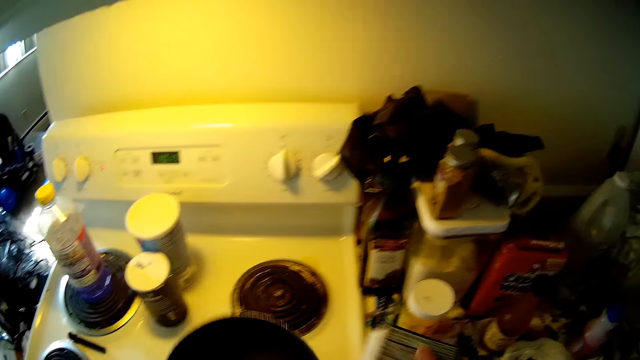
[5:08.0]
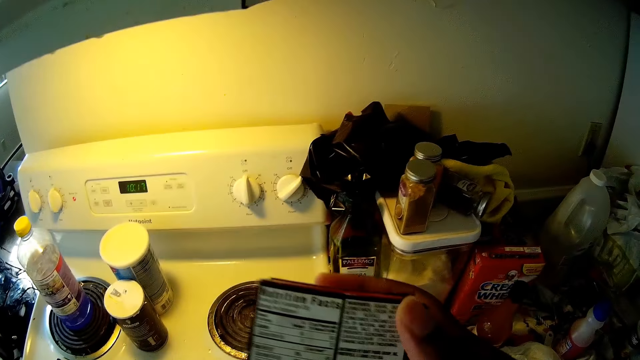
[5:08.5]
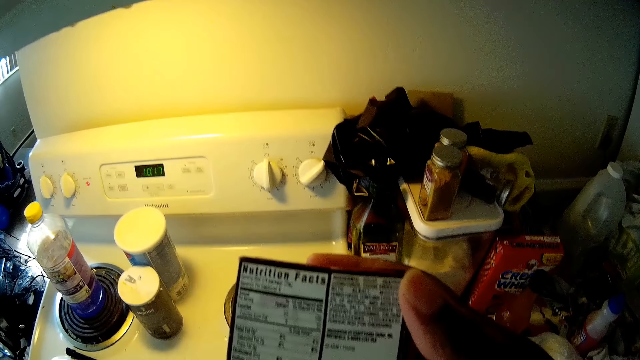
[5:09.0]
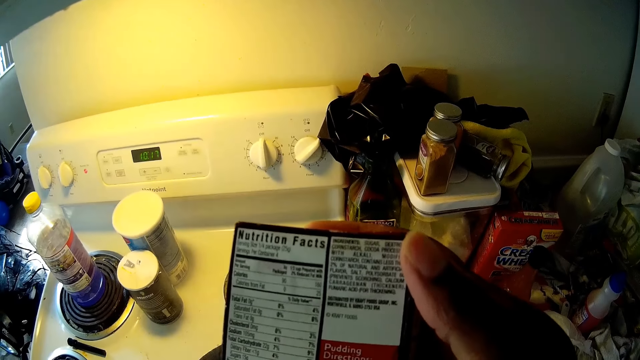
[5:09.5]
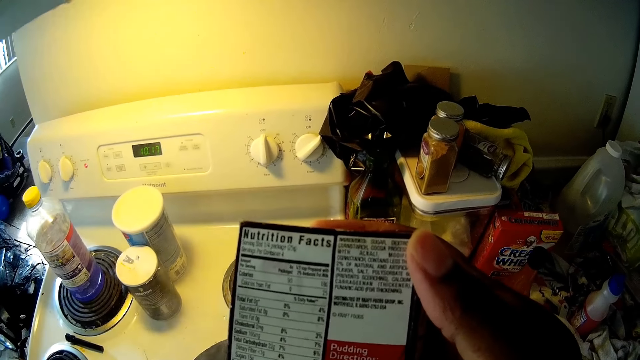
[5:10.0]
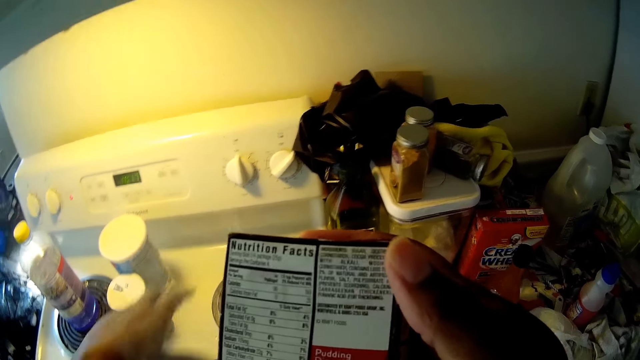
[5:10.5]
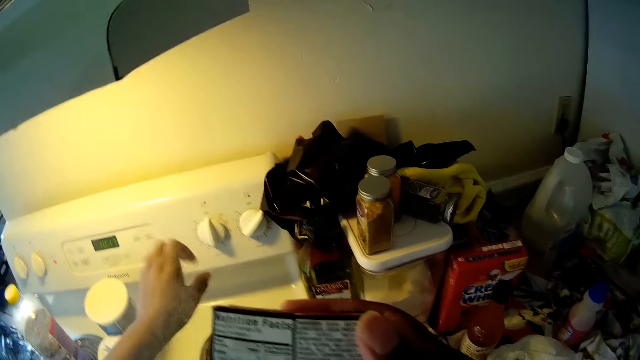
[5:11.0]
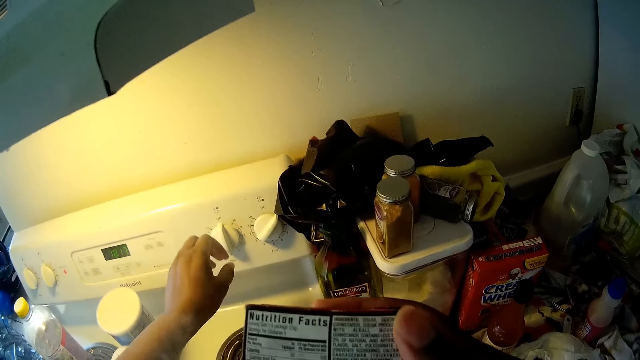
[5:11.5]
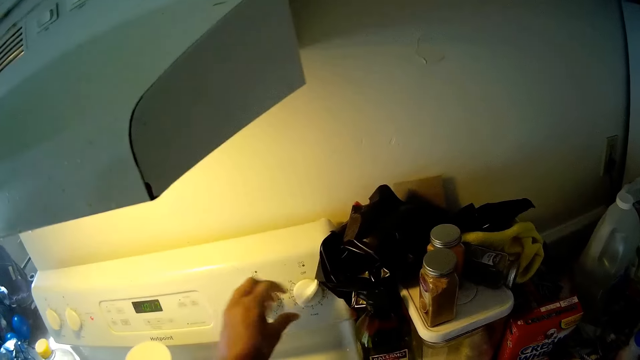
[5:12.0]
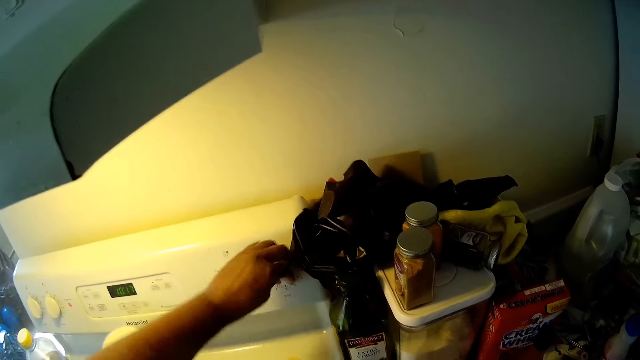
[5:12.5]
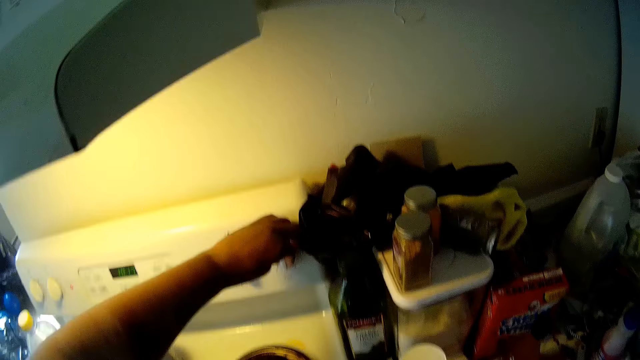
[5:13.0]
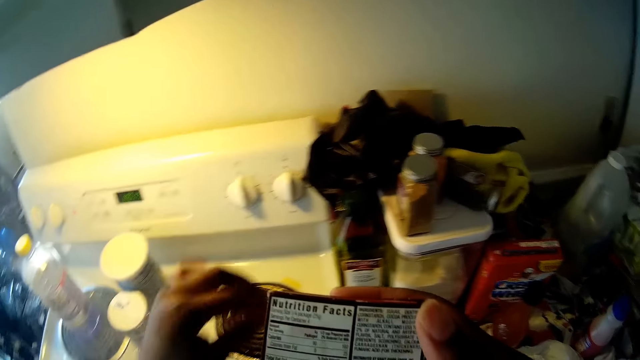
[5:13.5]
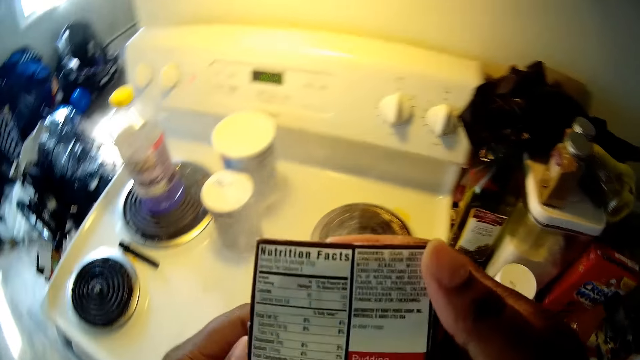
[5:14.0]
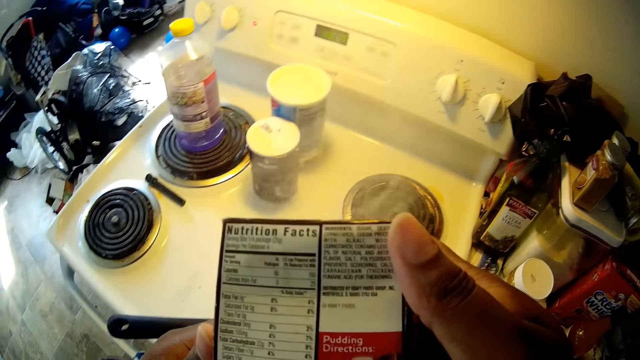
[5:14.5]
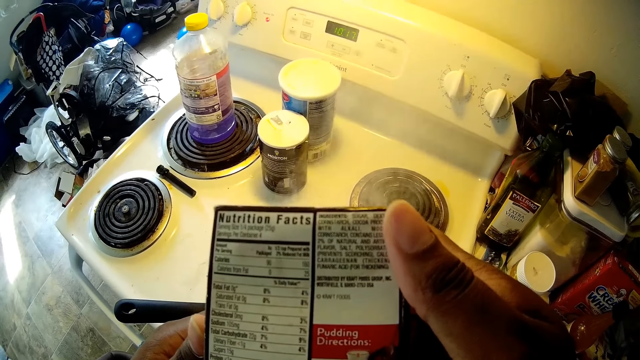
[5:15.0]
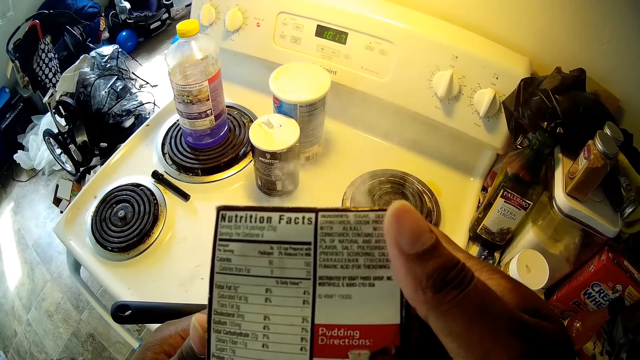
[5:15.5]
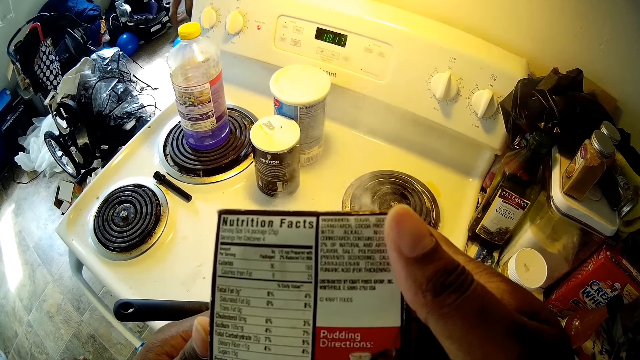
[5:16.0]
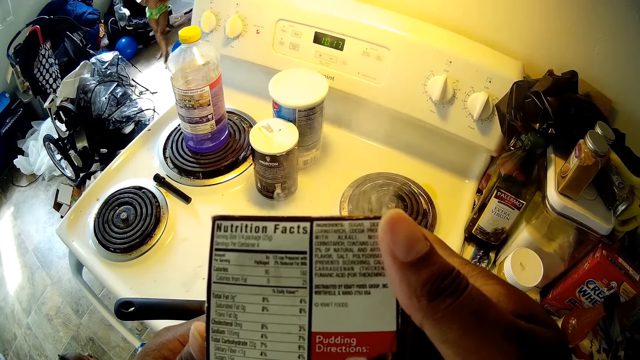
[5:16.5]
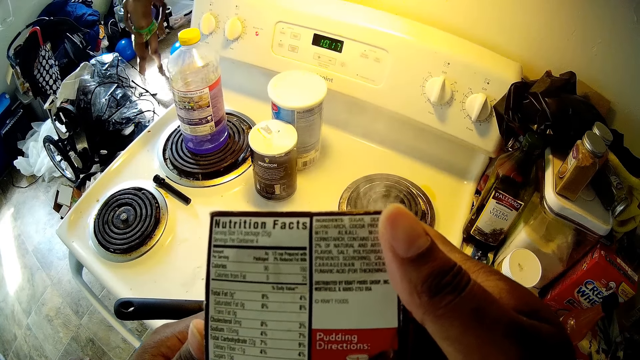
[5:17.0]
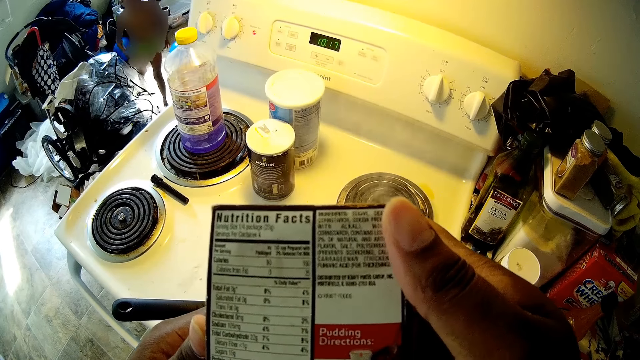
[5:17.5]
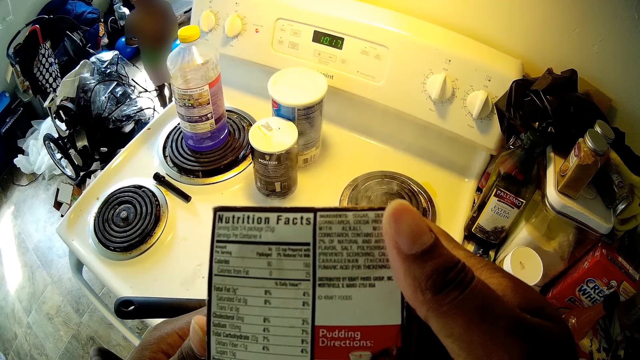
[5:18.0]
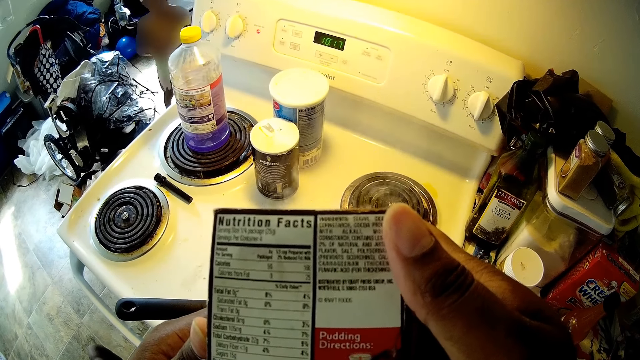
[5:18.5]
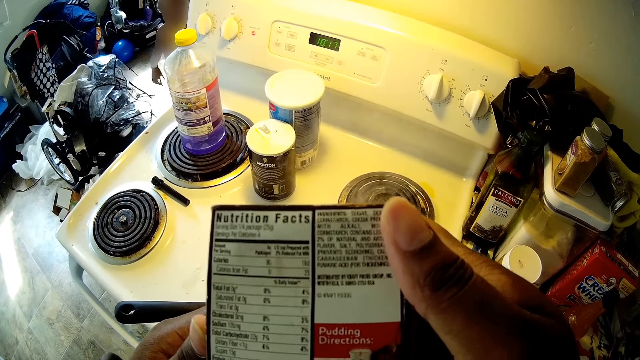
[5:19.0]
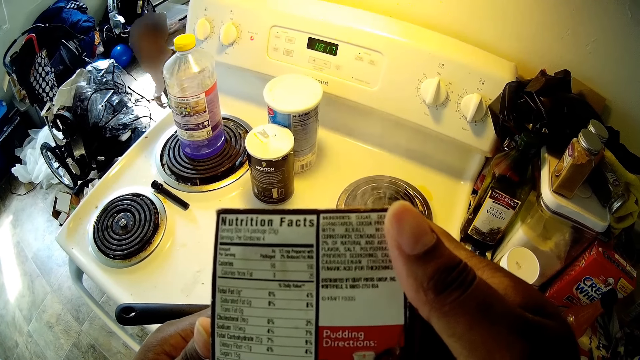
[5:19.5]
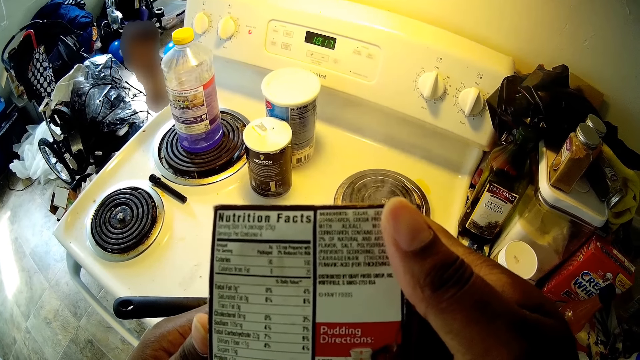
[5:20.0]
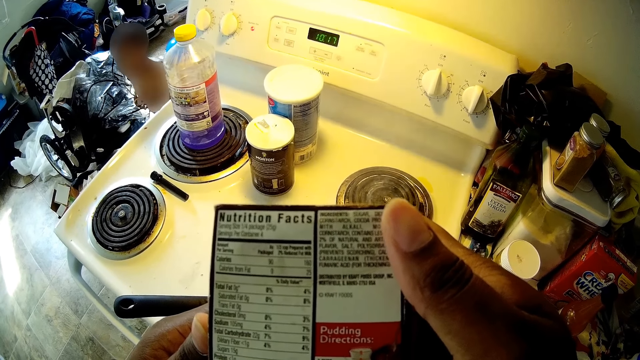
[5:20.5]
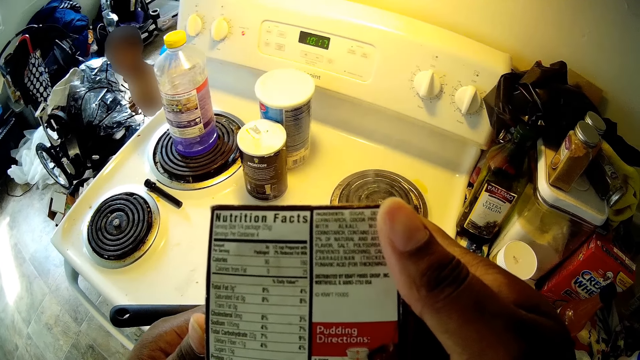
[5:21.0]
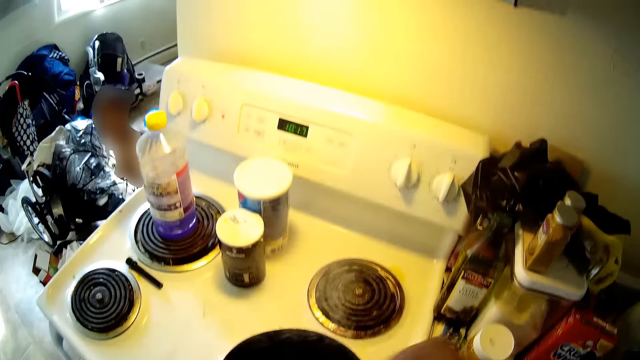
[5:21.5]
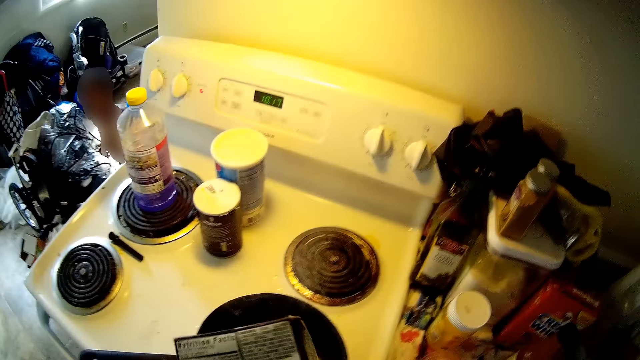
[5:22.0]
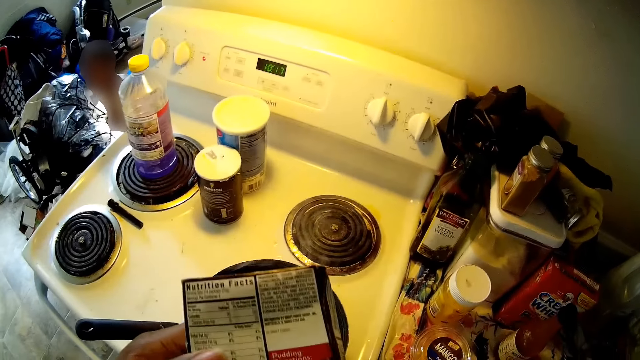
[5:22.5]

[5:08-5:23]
The camera wearer picks up a frying pan on a gas burner with her left hand. She drops the frying pan on the gas burner with her left hand. She turns a knob on the gas burner with her left hand. She opens the cooker. She looks. The child interacts with the camera wearer. The camera wearer talks to the child.

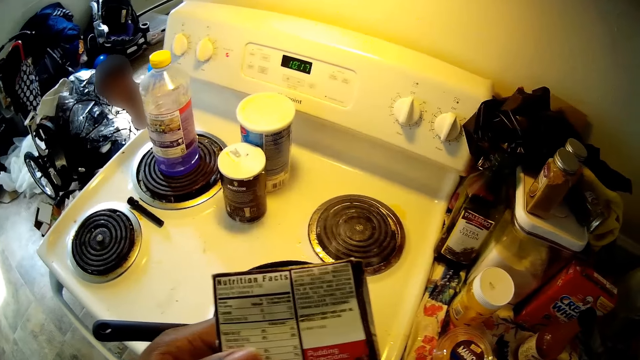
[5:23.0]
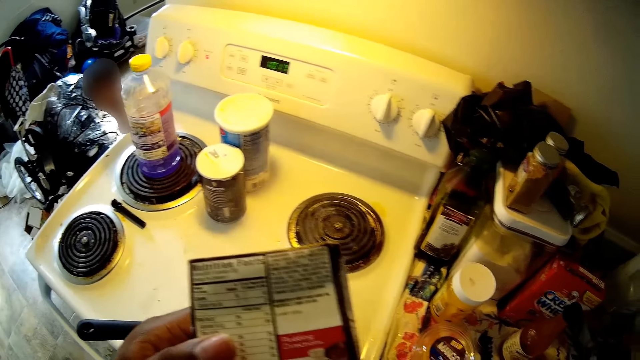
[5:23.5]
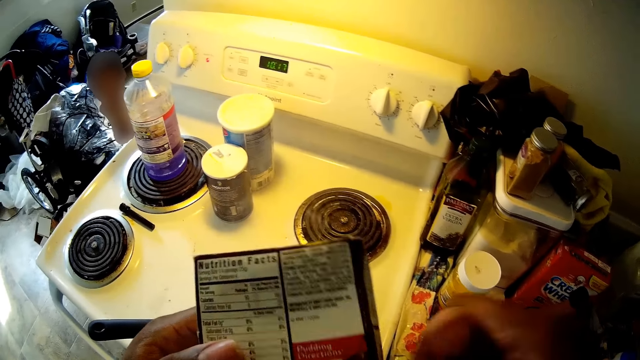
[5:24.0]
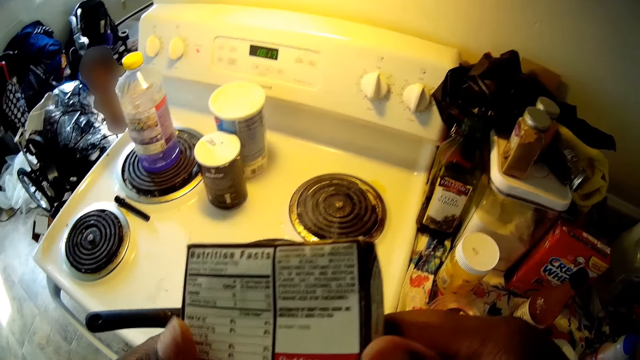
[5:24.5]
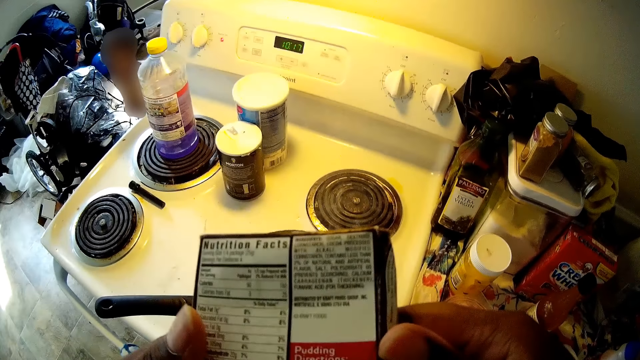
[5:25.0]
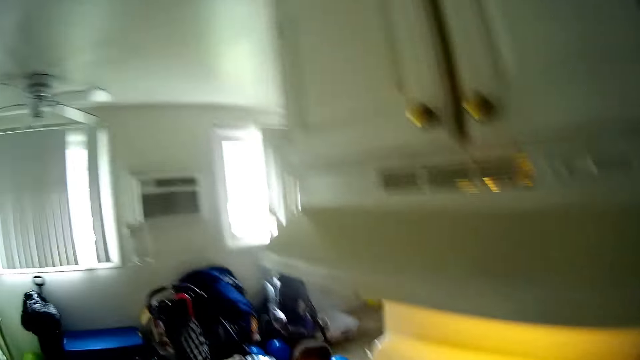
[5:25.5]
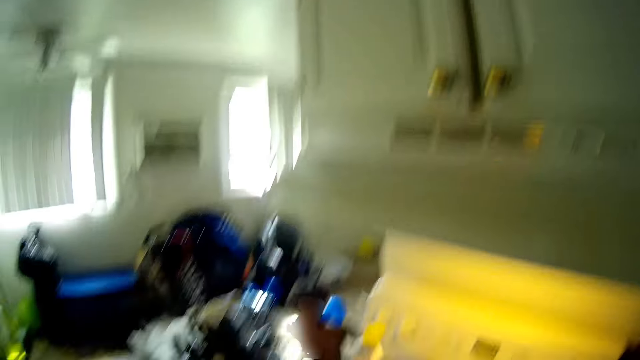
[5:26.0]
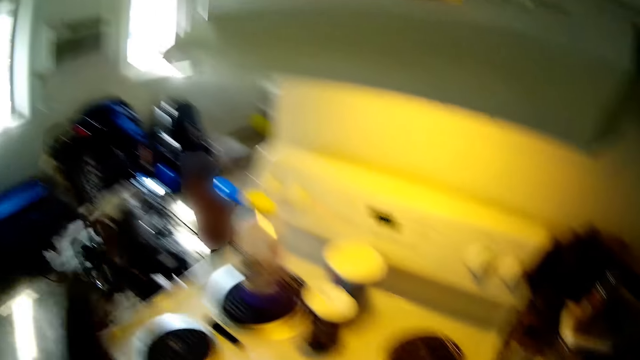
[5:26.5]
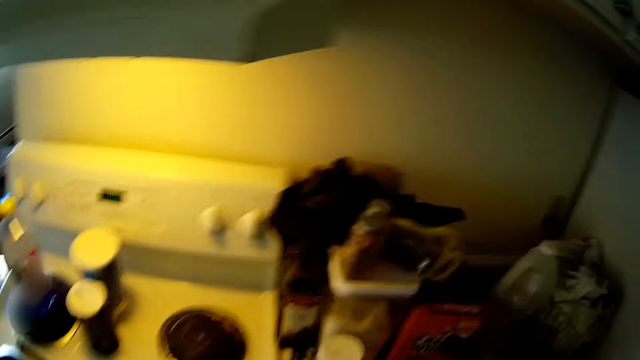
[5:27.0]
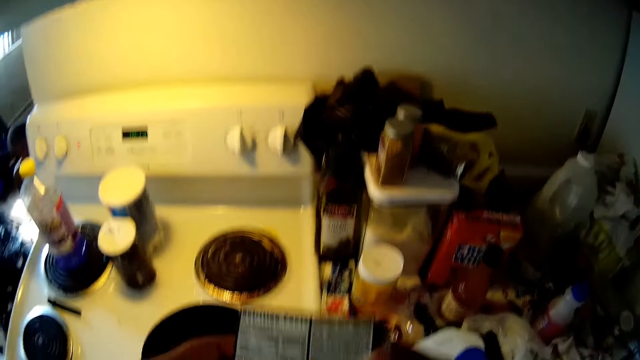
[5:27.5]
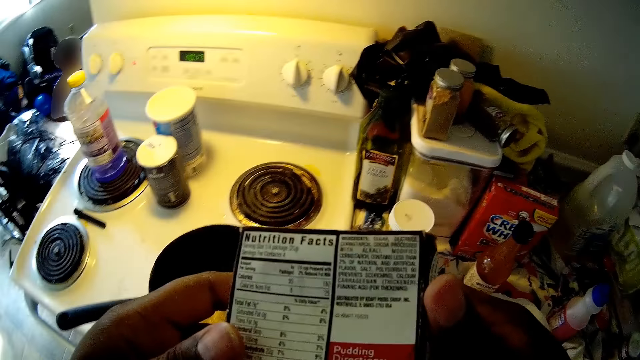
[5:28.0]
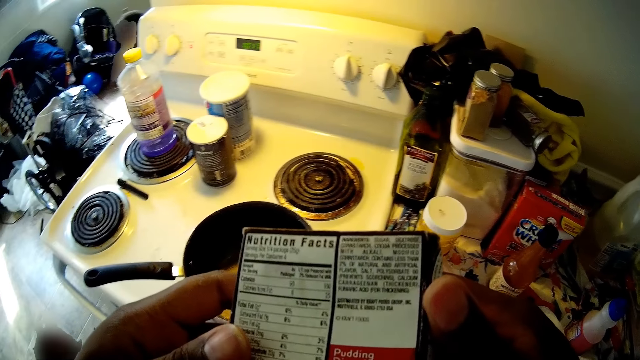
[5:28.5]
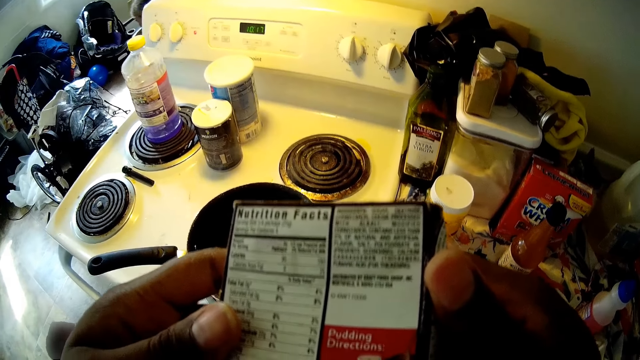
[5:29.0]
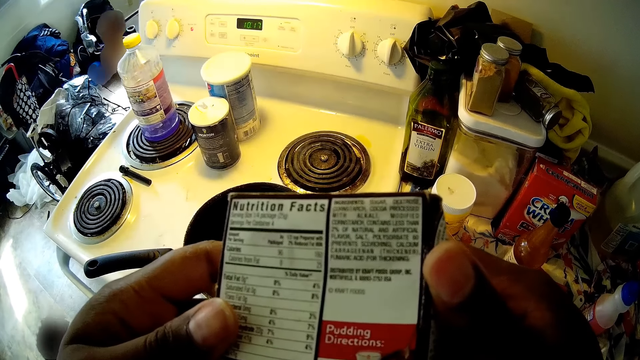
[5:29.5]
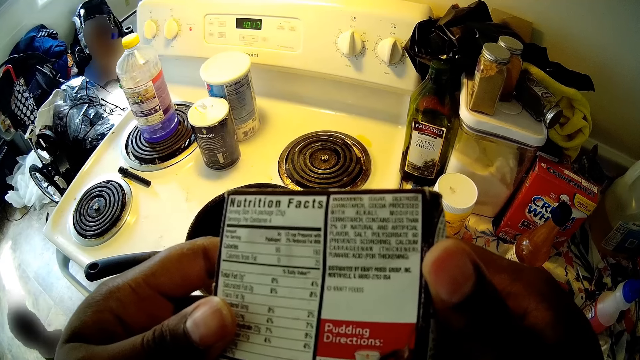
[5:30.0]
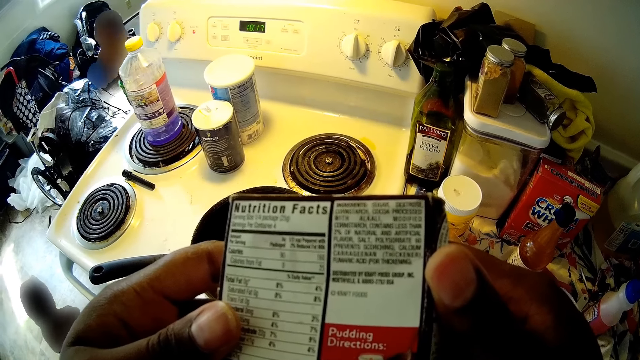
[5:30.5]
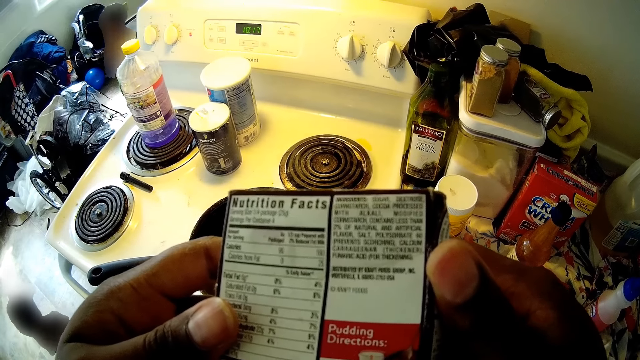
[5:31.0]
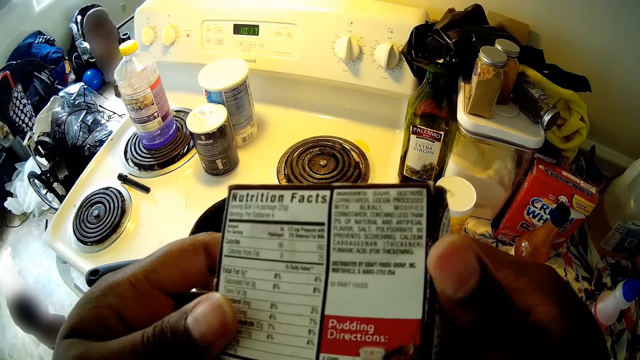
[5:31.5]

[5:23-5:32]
The camera wearer looks.
